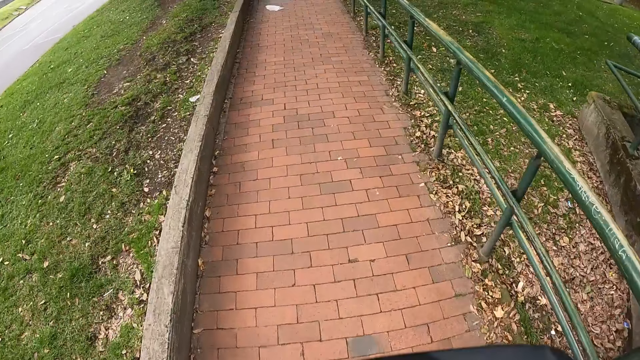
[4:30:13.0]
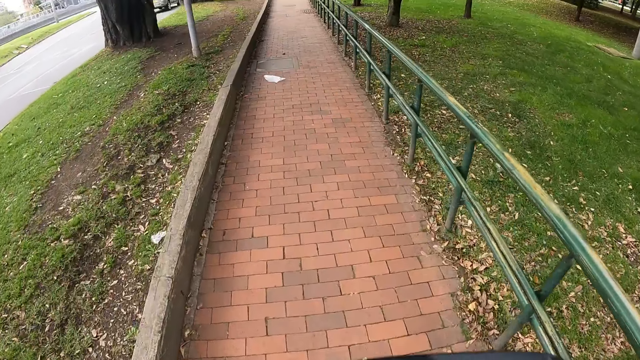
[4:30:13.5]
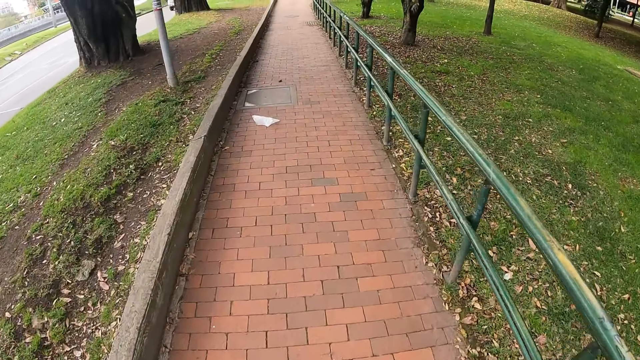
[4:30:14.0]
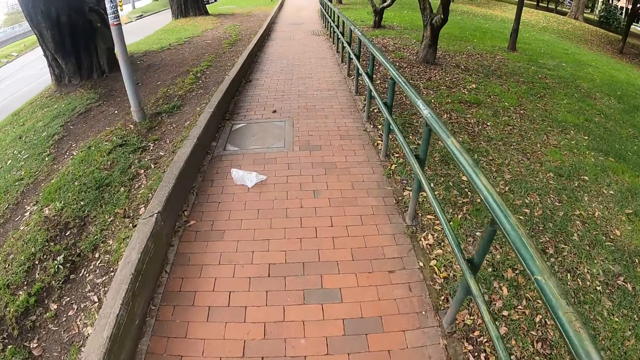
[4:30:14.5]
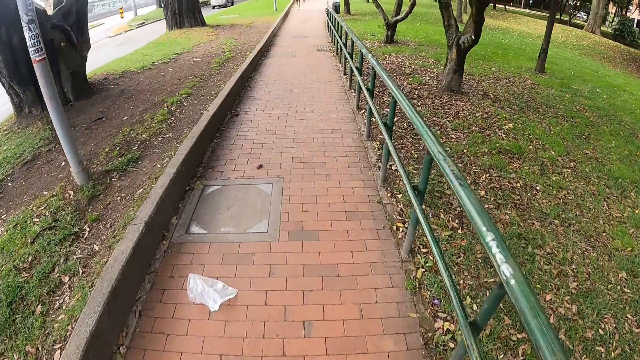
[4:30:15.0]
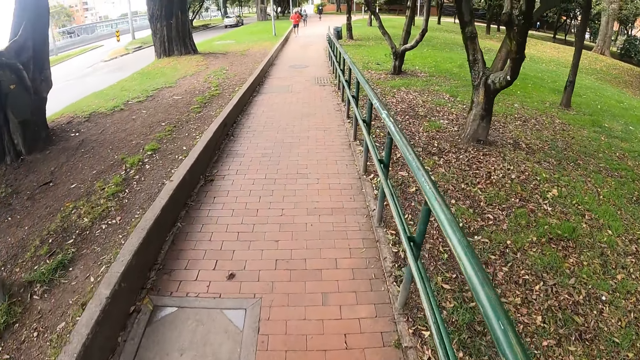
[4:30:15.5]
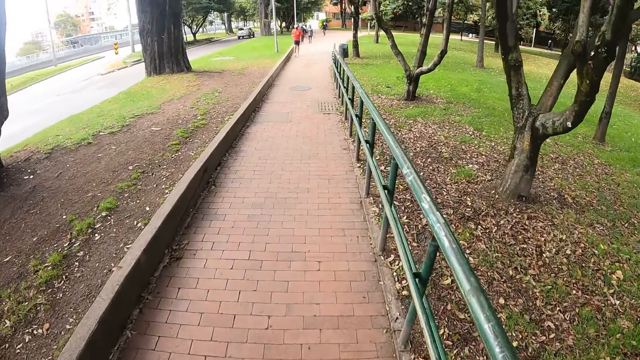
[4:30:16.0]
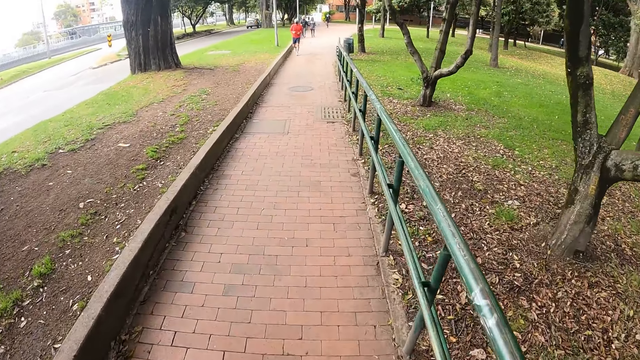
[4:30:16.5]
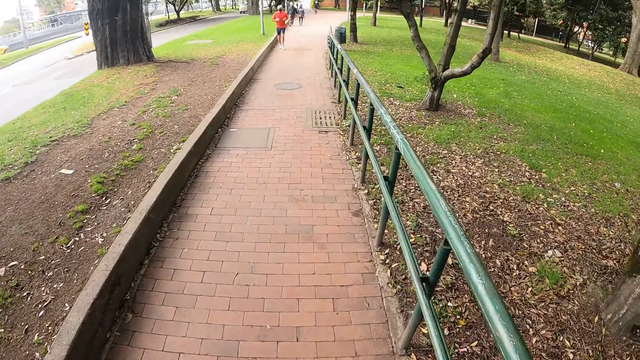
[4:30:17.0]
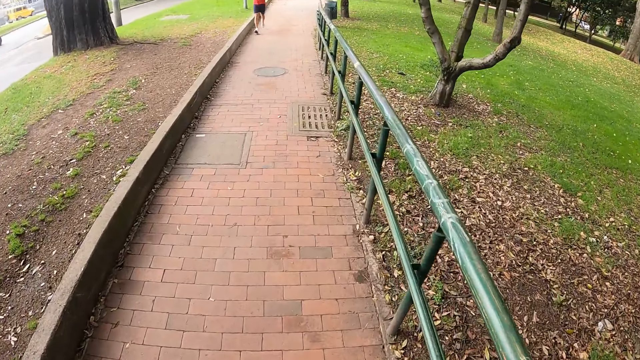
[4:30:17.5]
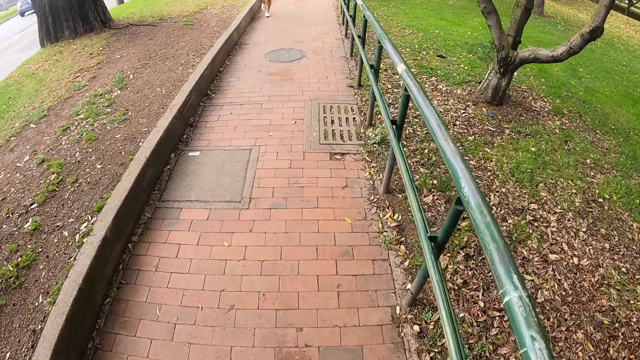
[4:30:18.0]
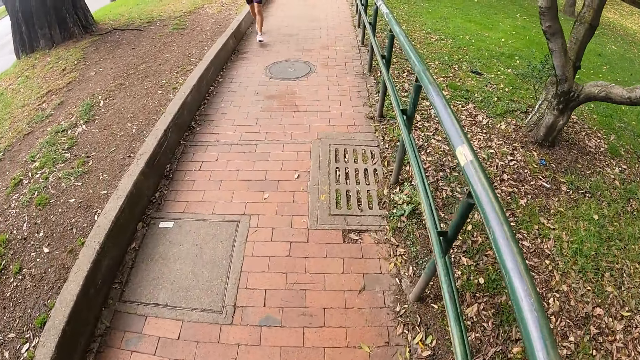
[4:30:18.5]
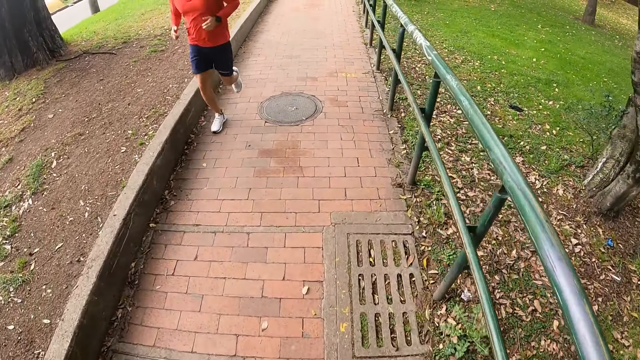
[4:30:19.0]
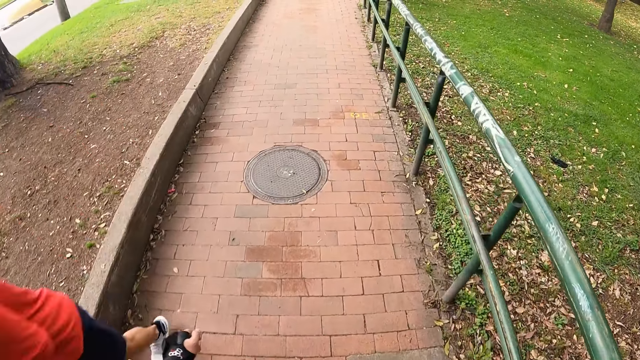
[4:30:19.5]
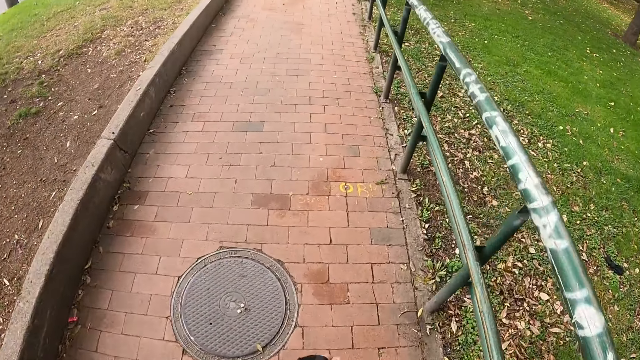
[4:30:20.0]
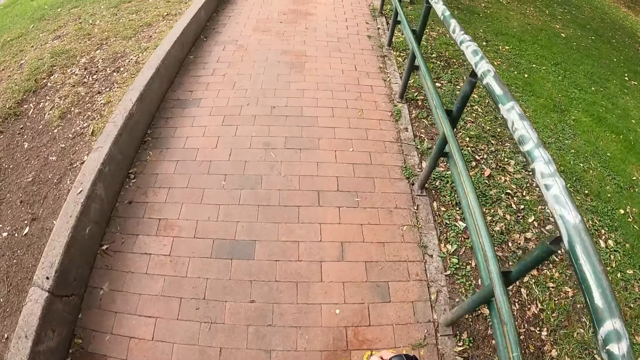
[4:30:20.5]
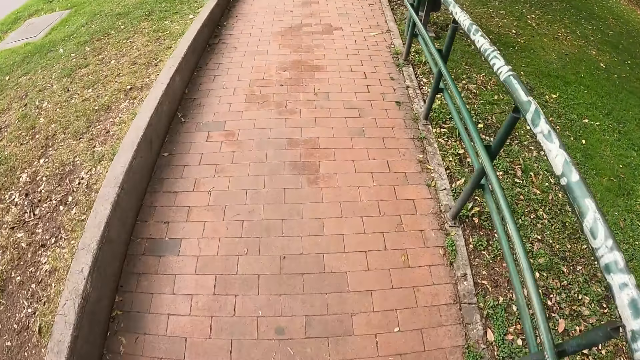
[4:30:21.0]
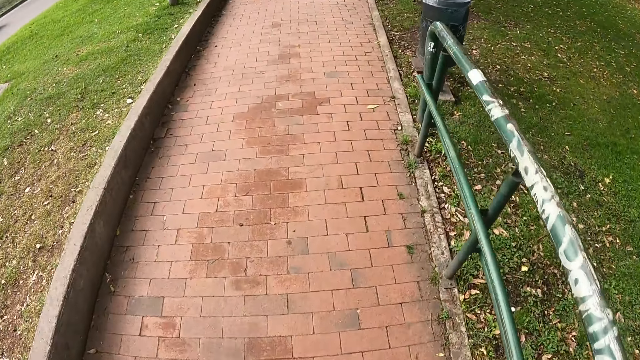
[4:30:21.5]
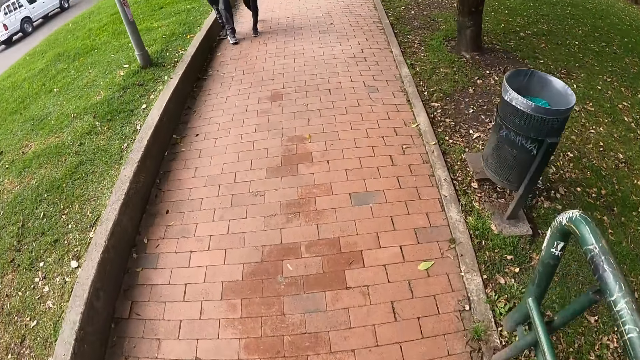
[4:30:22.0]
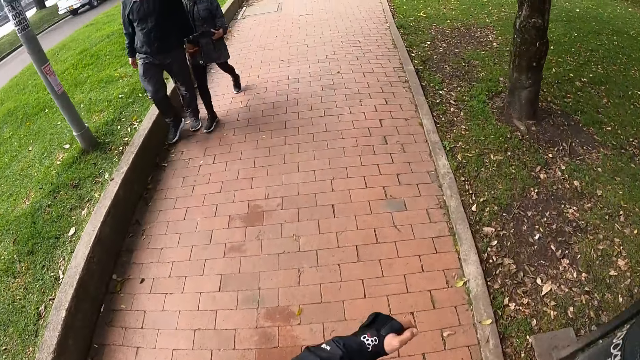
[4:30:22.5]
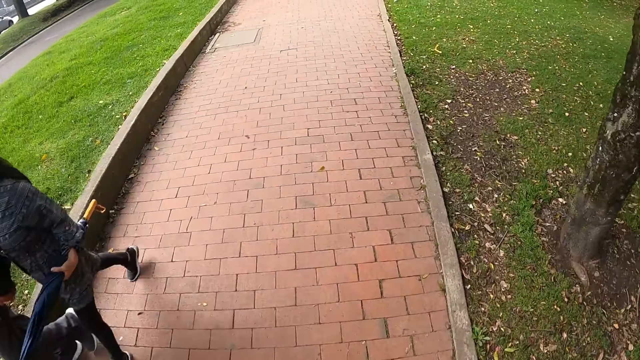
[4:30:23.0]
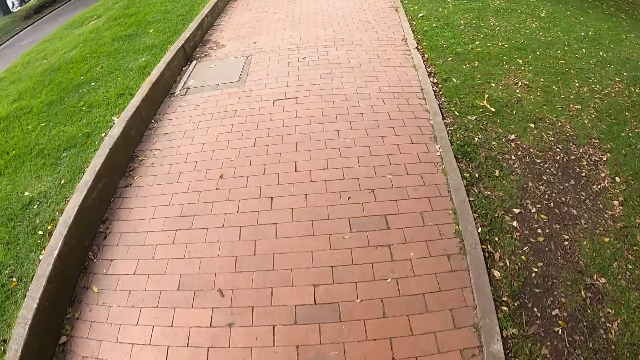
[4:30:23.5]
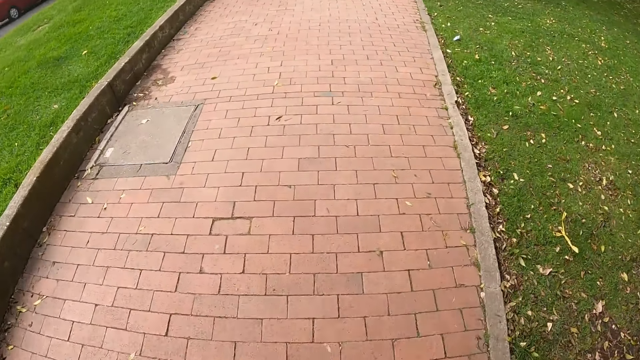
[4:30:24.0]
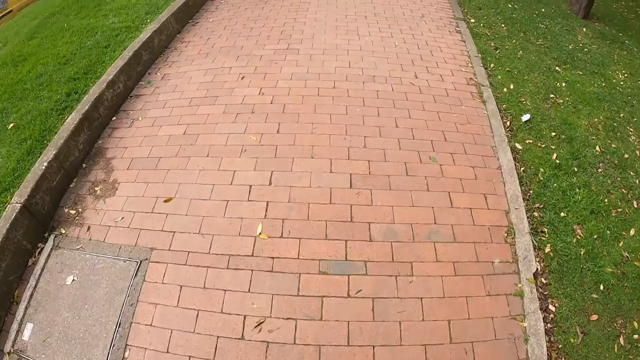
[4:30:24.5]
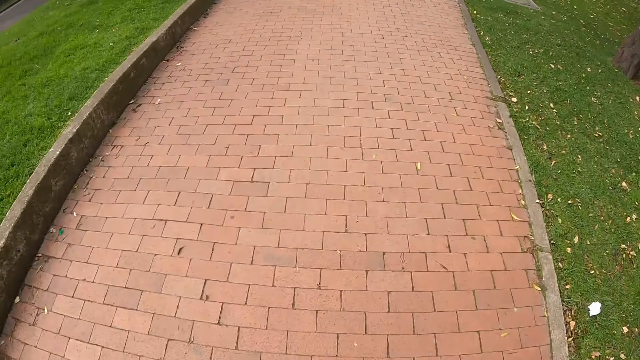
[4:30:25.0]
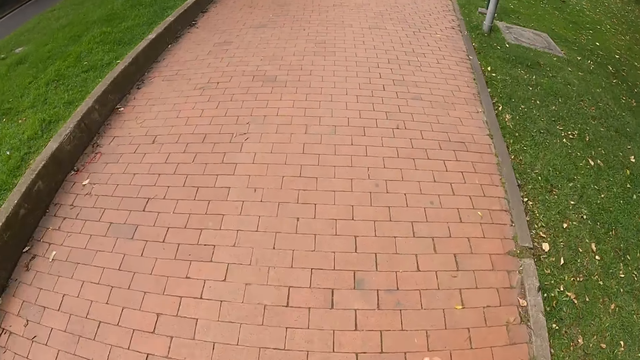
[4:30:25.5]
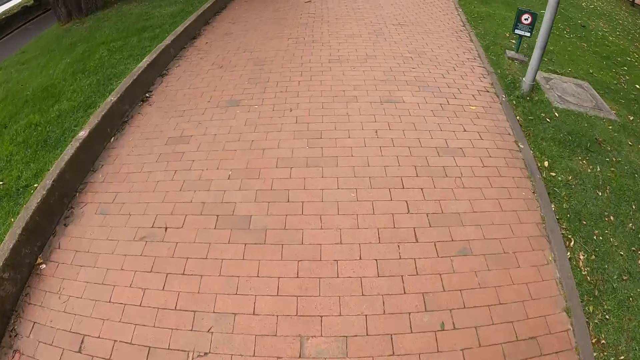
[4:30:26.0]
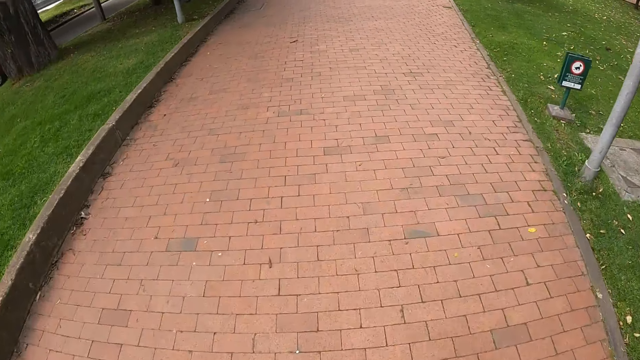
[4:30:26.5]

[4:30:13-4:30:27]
The camera wearer stares around. They skate on the pathway. A man jogs past the camera wearer. A white truck drives past the camera wearer. A woman walks past the camera wearer. Another man walks past the camera wearer.

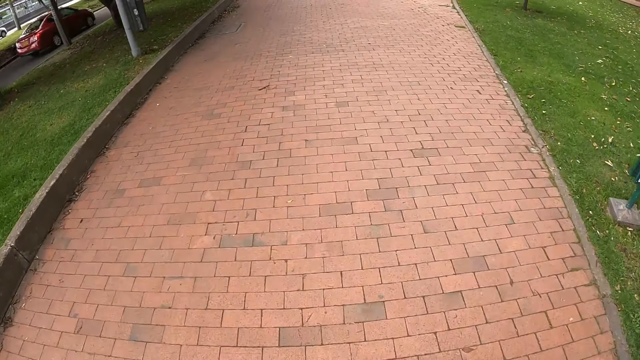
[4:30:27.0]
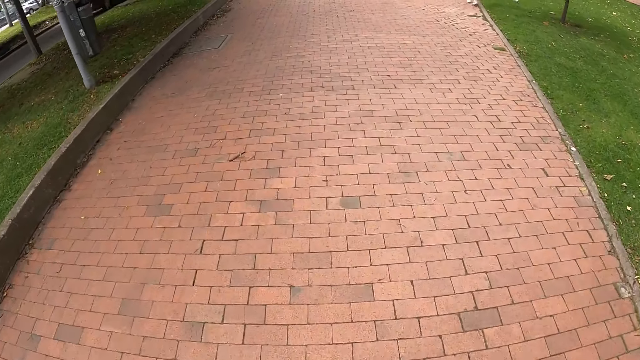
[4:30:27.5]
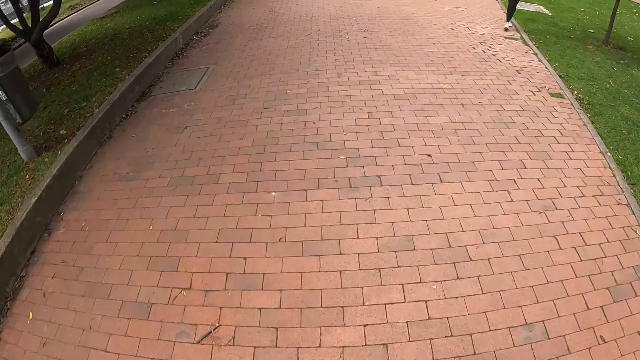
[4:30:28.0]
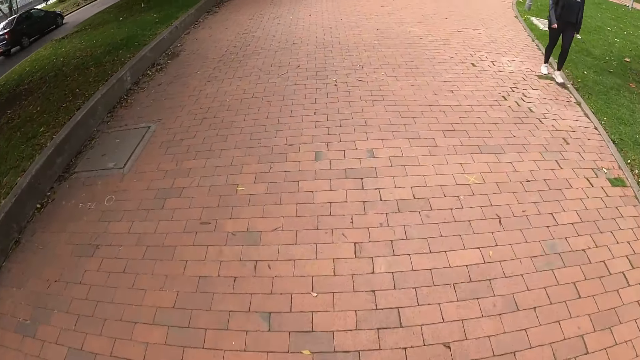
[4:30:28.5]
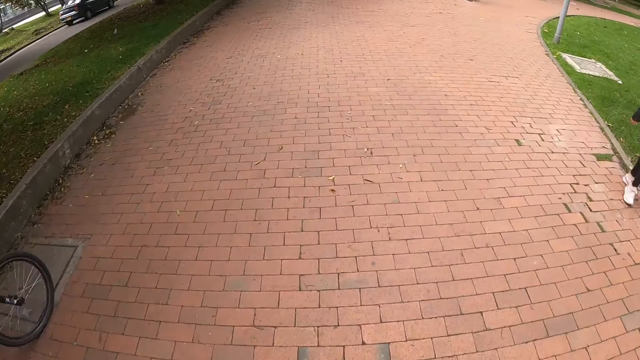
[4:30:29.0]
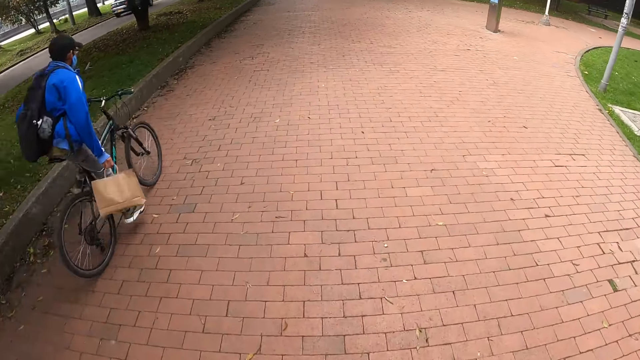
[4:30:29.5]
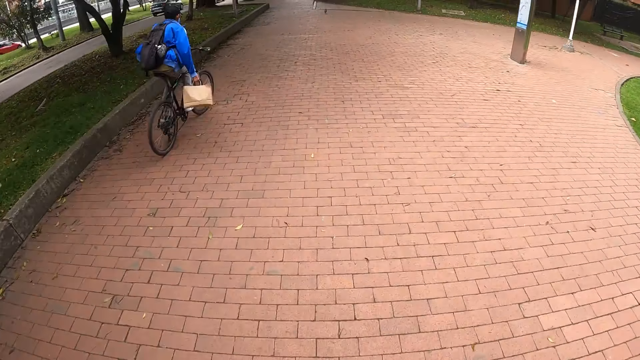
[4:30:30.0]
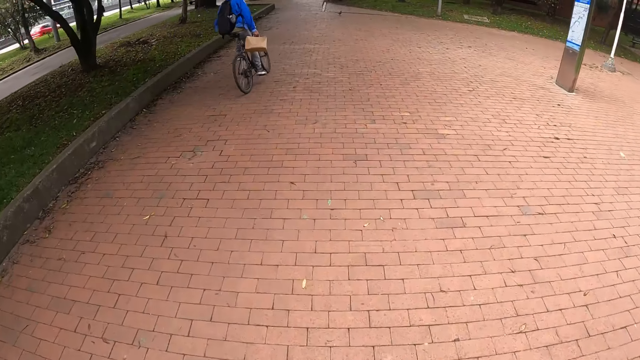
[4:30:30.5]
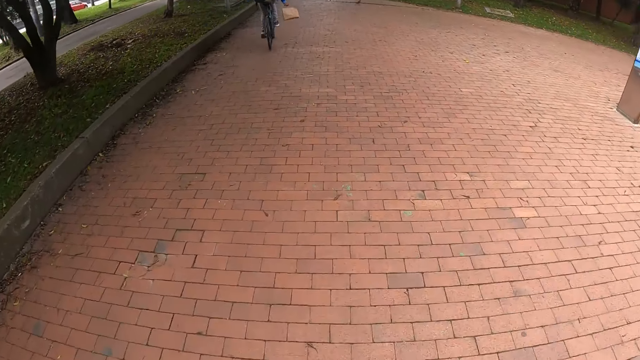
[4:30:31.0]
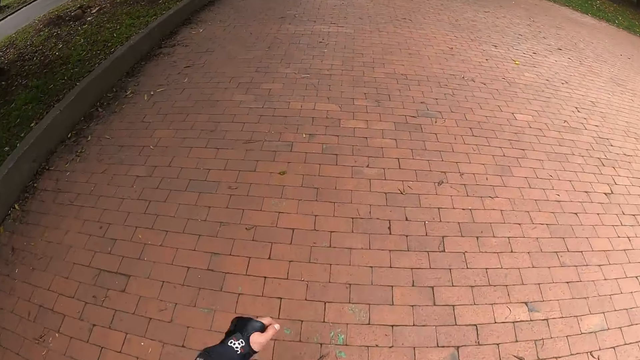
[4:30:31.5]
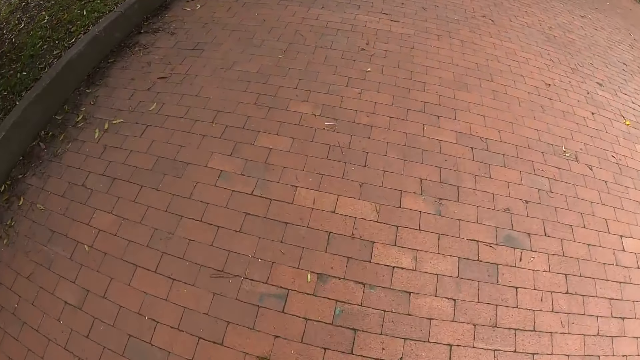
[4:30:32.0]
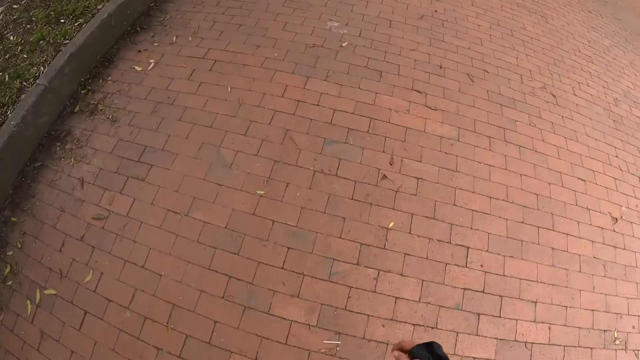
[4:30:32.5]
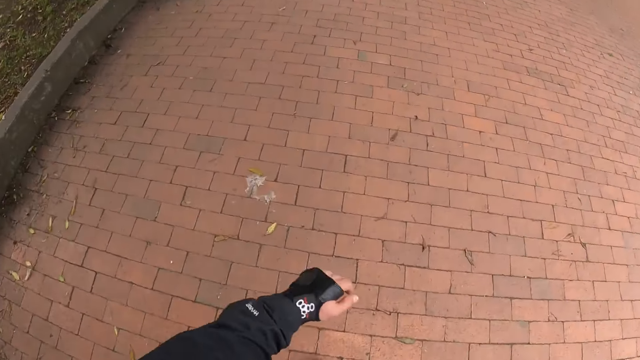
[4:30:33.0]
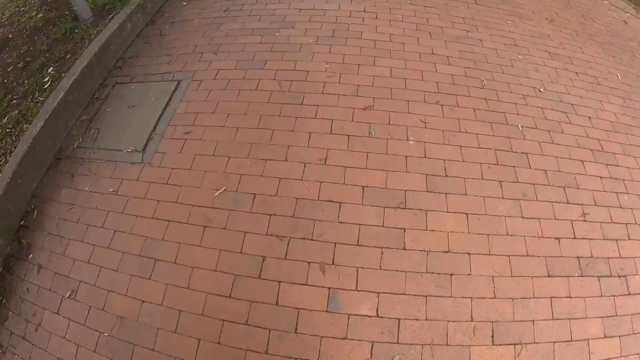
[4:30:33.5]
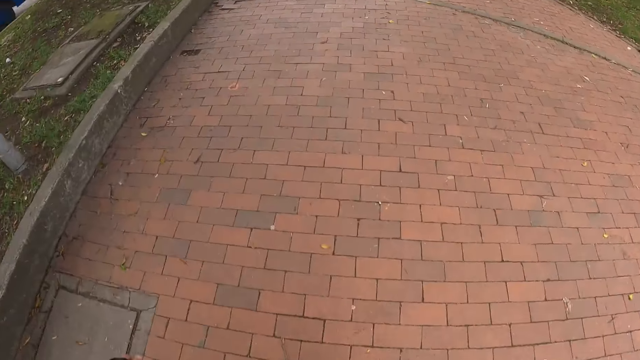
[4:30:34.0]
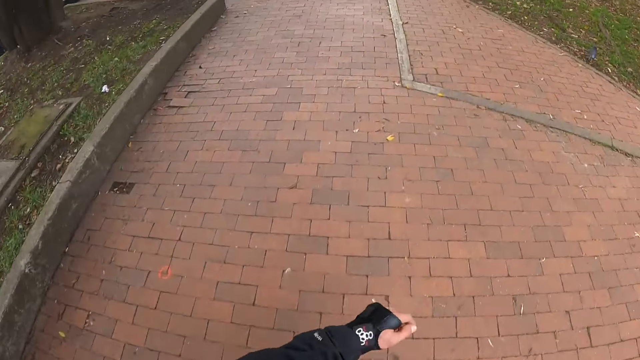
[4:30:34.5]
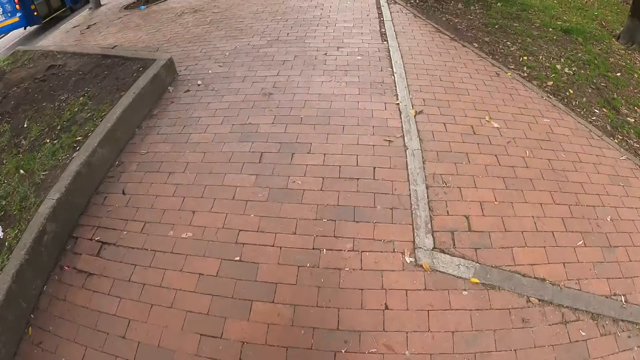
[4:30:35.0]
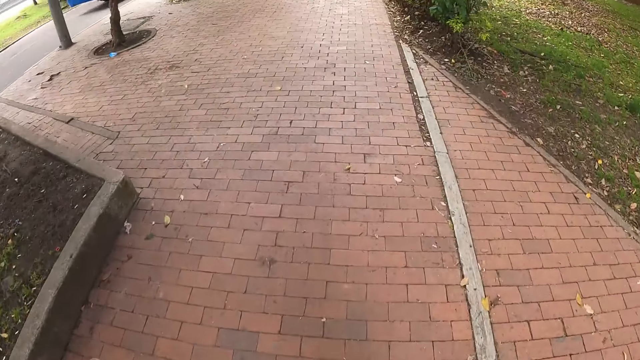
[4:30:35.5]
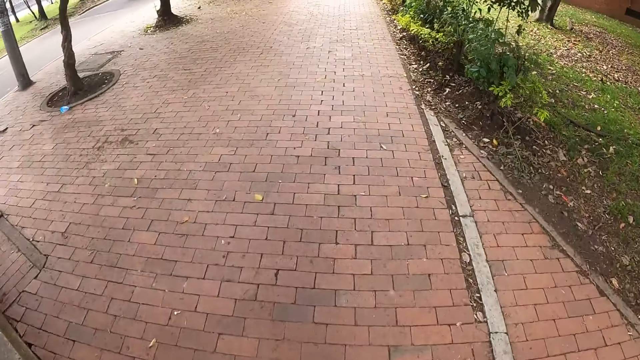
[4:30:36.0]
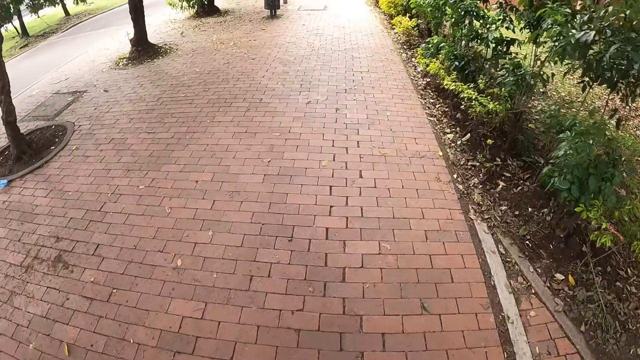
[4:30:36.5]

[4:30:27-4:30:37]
A man rides past the camera wearer on a bicycle with a bag in his right hand.
